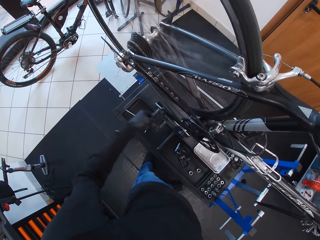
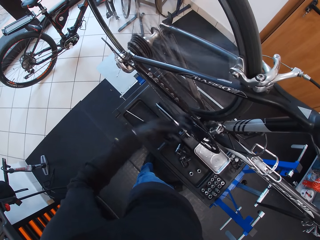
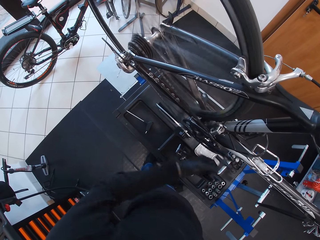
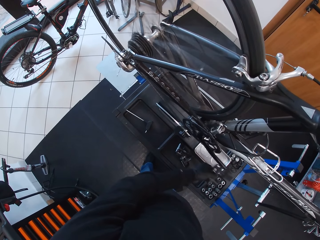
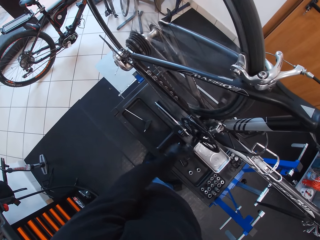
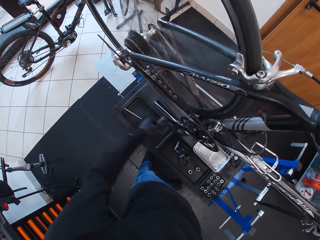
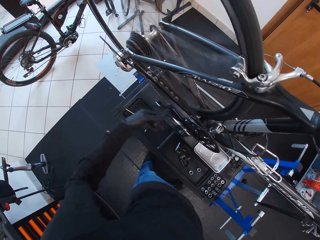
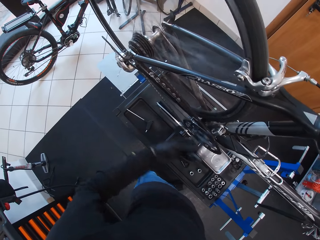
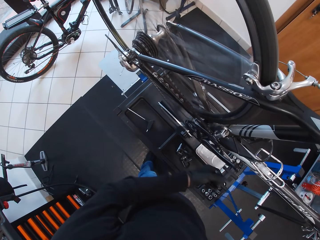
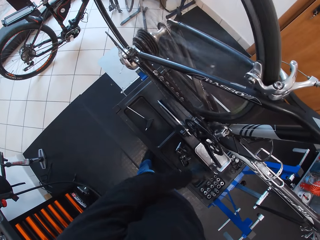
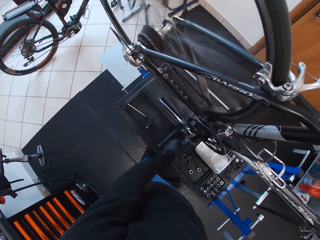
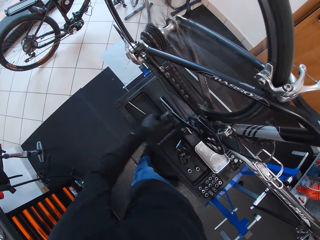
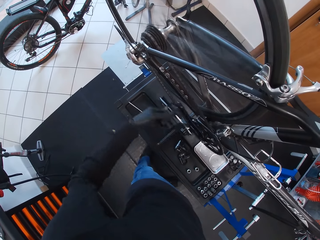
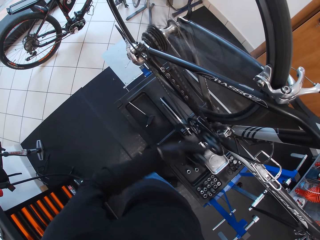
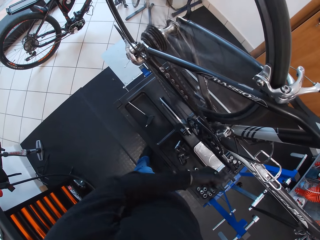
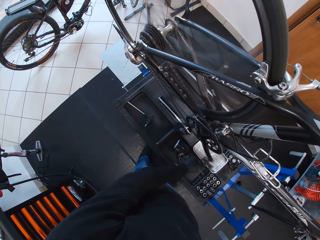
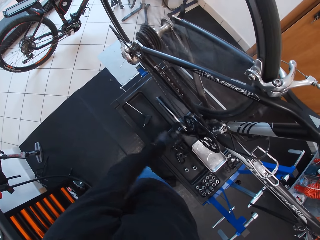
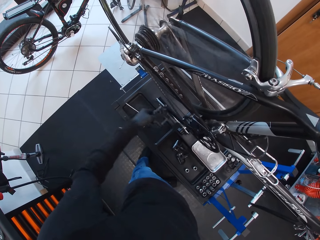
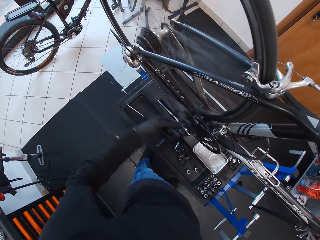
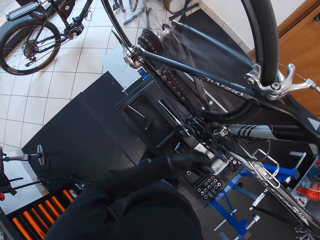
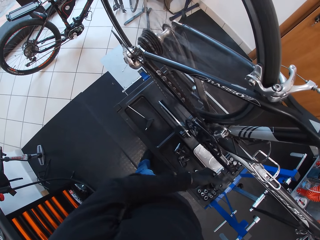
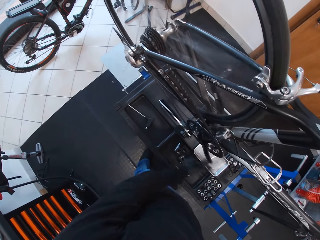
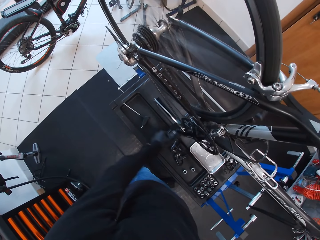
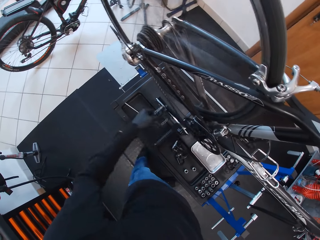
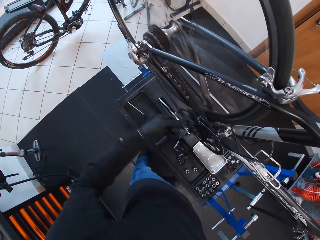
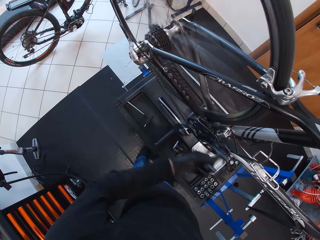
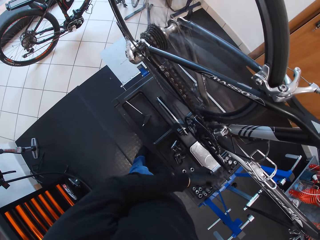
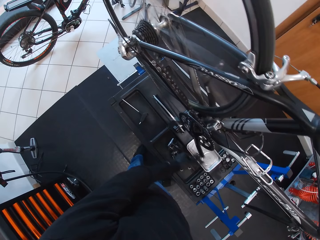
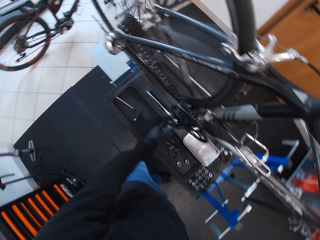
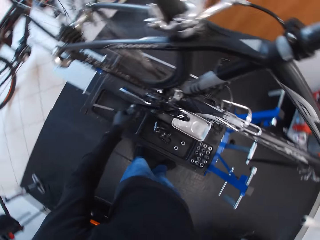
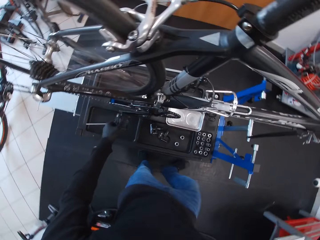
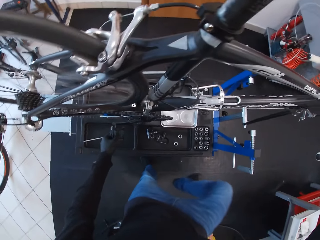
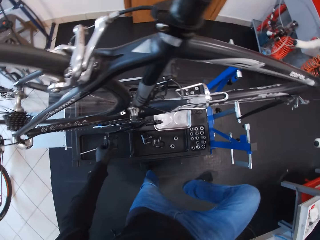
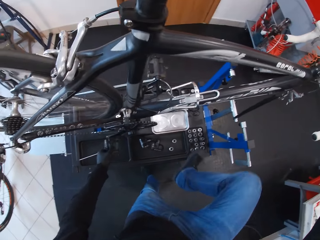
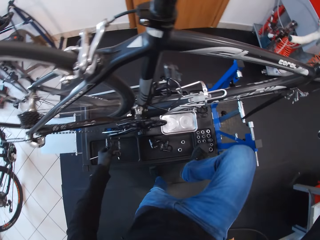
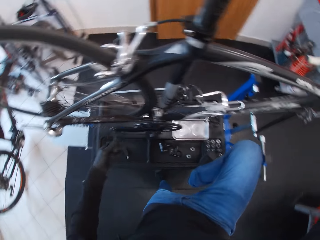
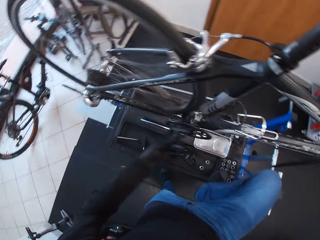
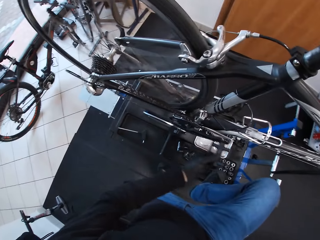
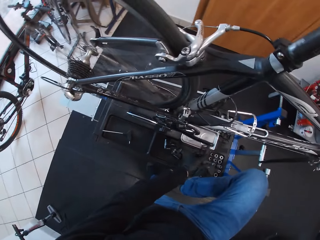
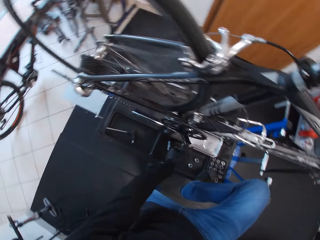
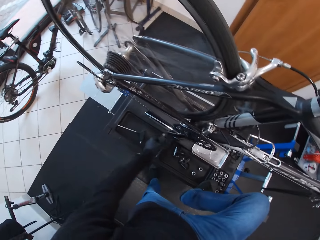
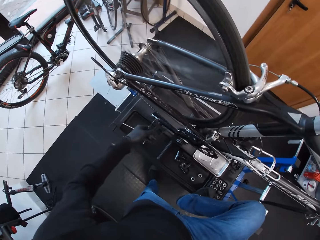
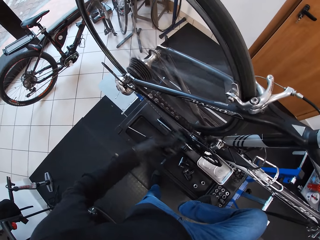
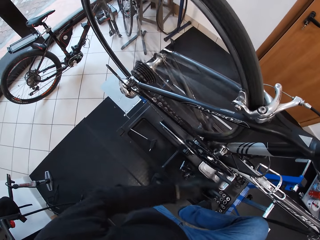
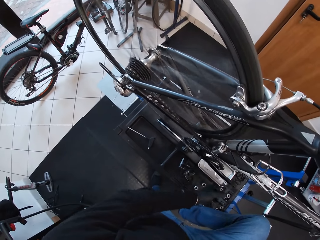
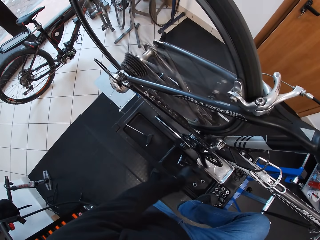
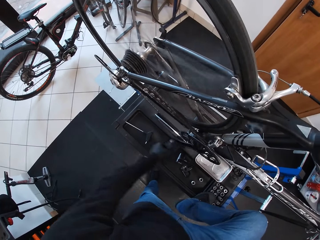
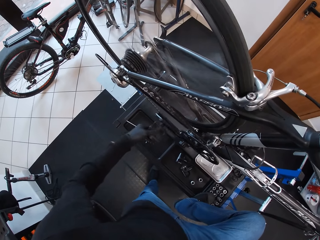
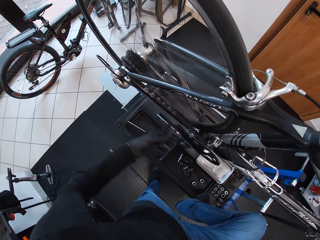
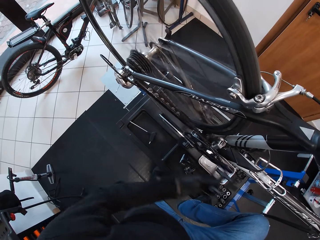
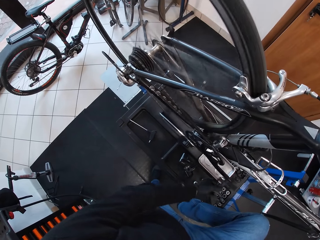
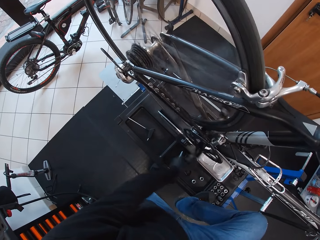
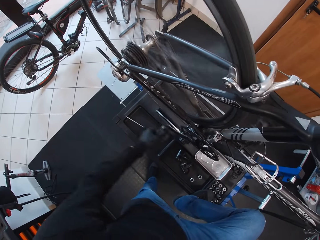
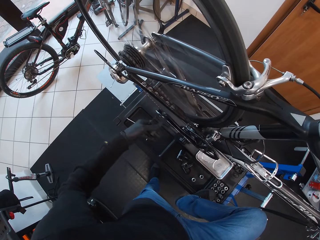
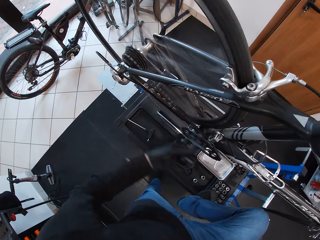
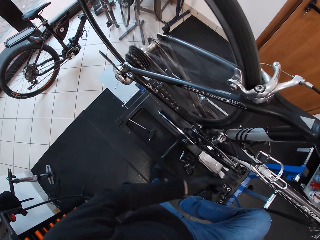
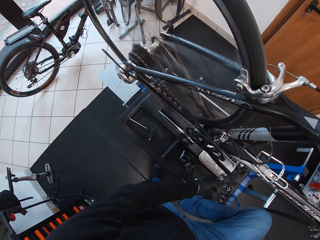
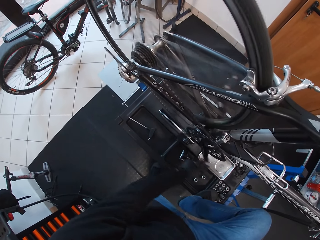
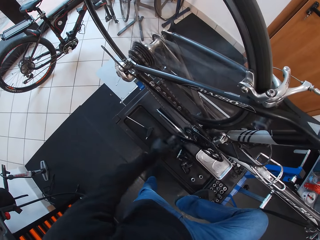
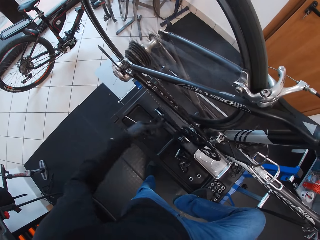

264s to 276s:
The camera wearer steps on the pedals. They rotate the pedal.

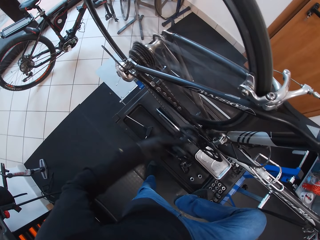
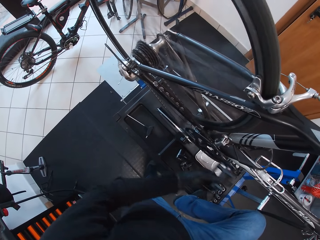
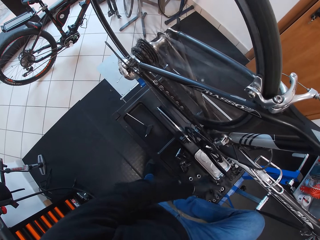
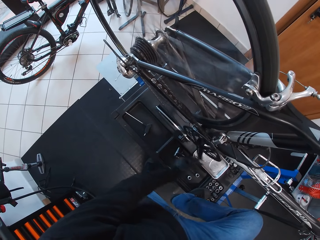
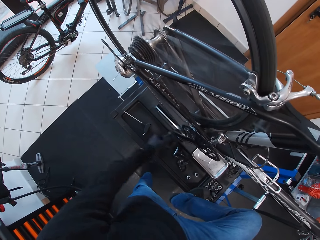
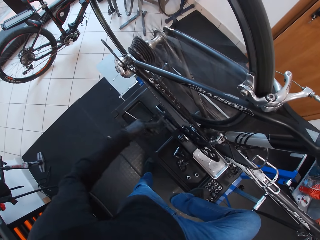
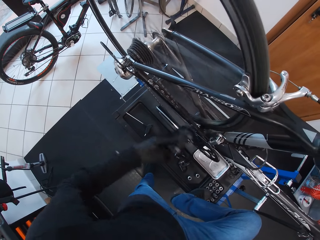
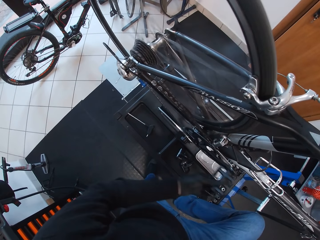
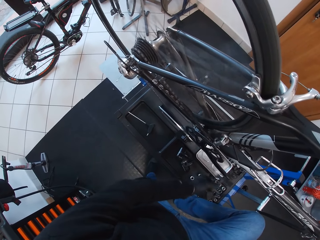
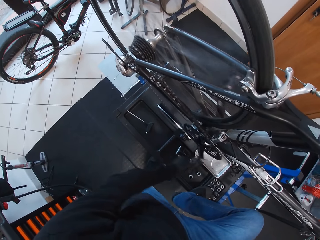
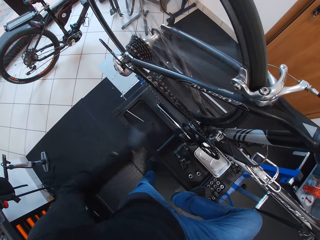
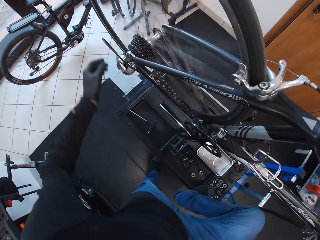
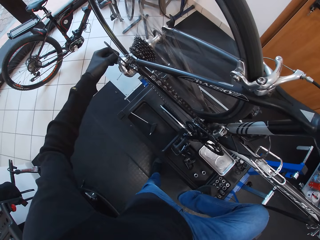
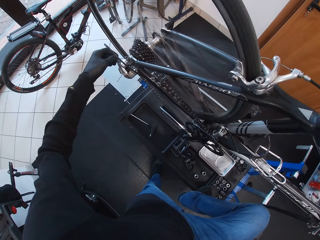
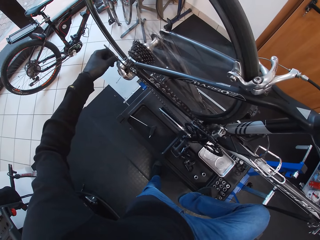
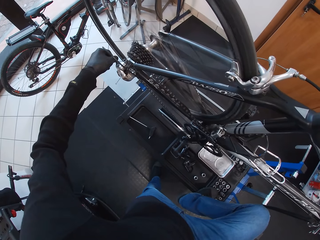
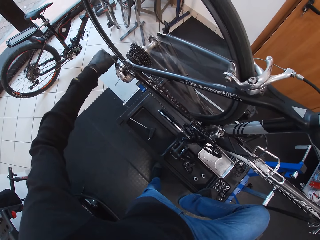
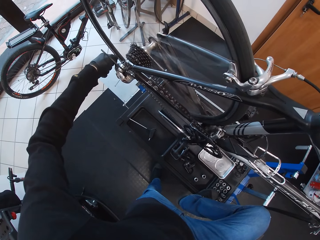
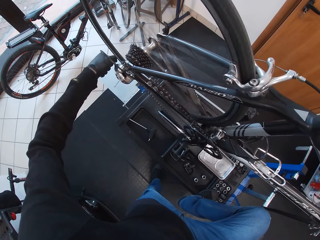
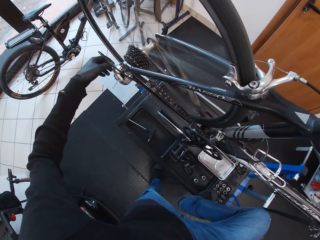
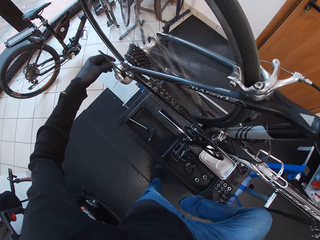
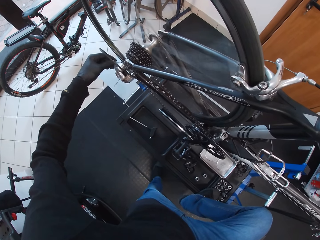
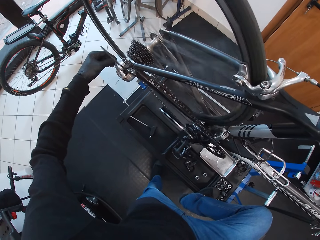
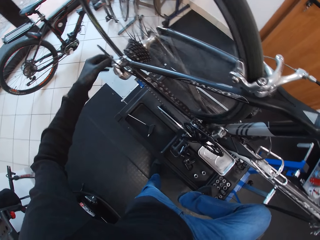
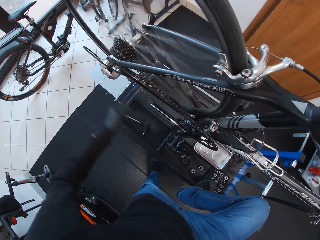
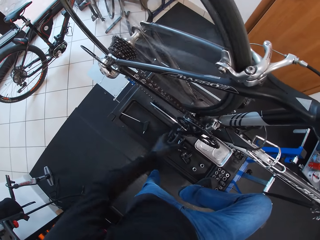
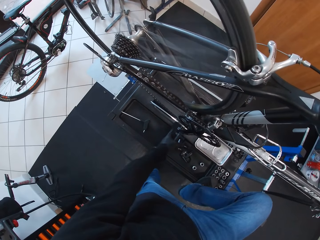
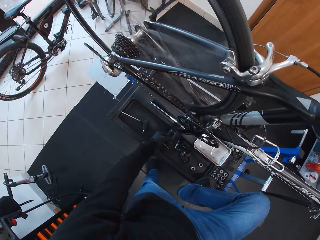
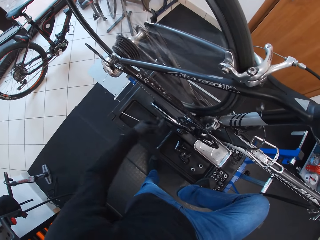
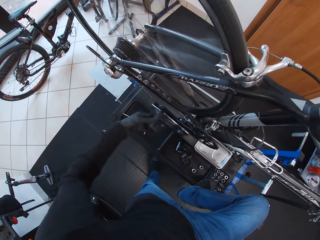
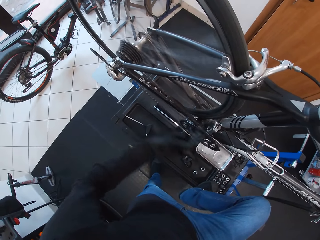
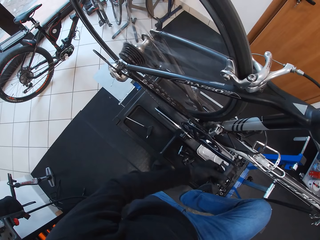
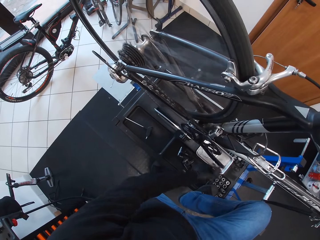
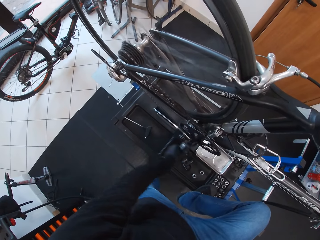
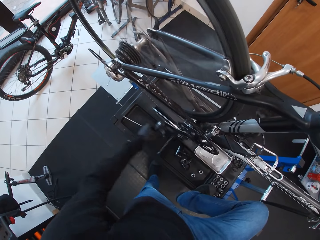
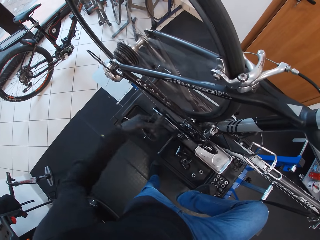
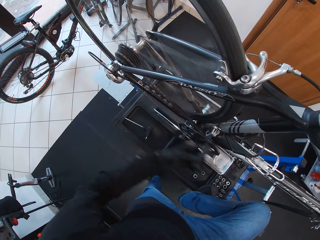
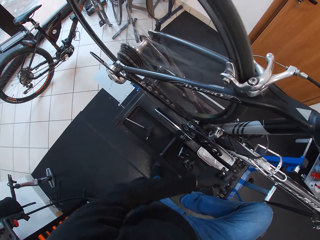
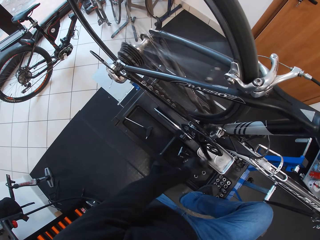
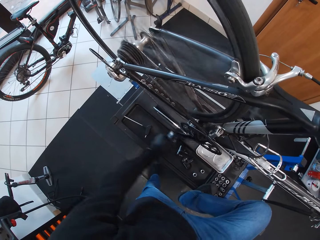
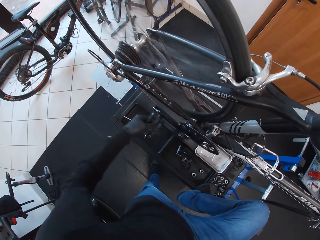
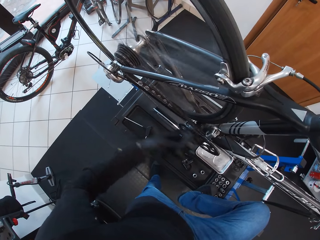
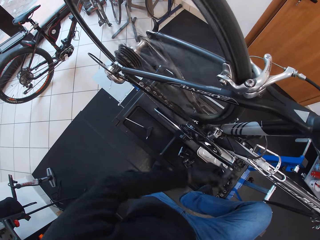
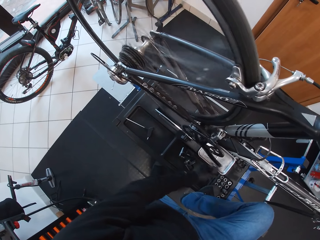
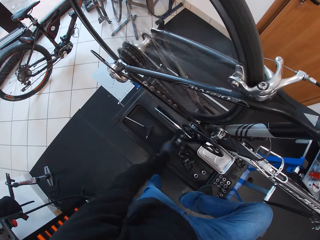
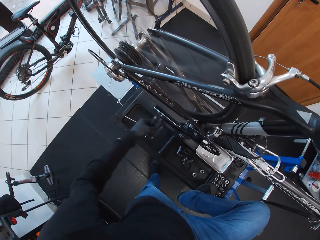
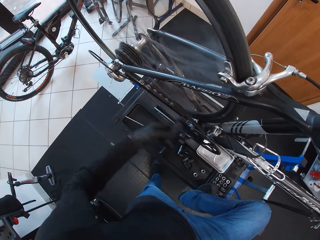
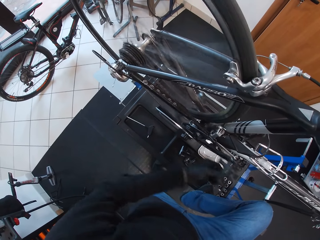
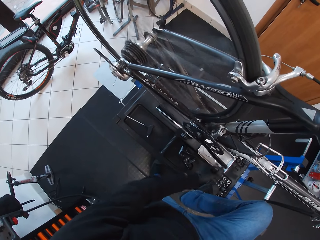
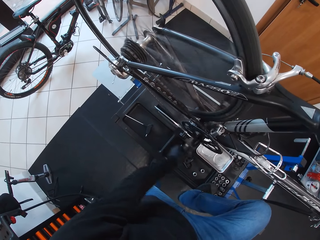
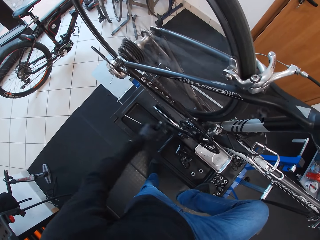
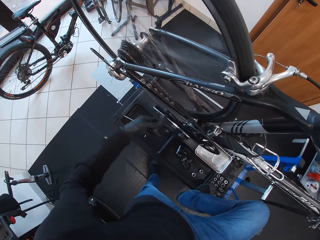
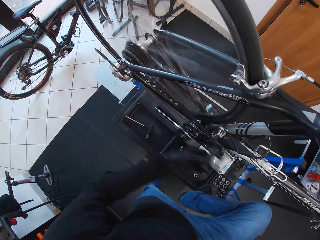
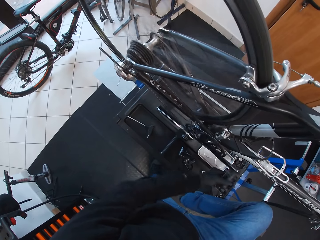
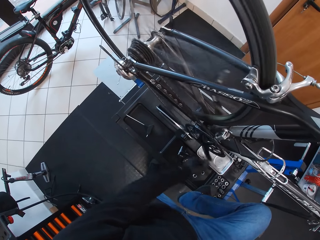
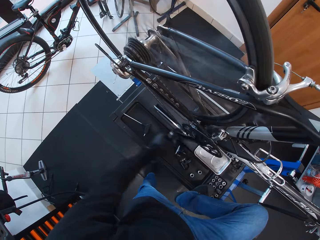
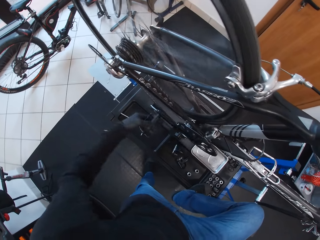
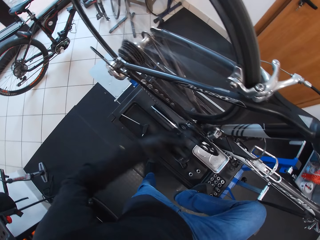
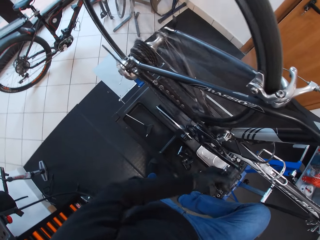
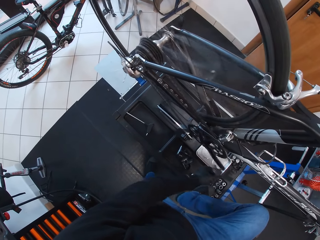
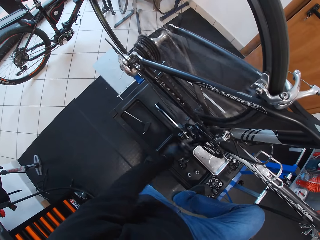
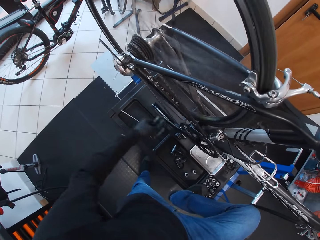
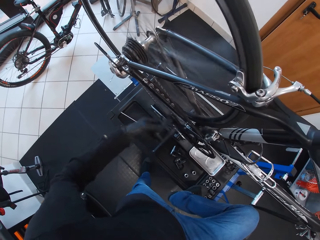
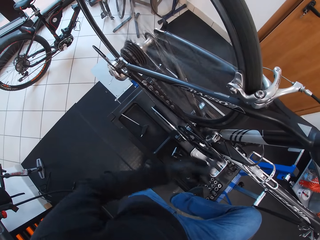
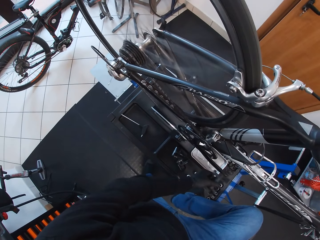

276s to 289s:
The camera wearer touches the rear derailleur. They rotate the pedal.
